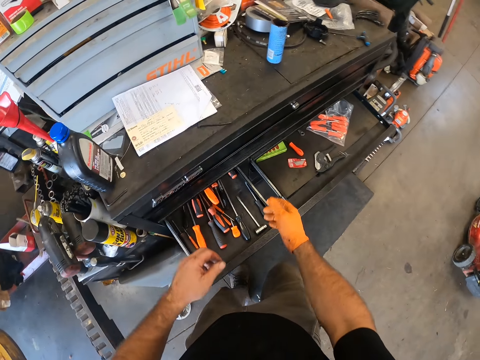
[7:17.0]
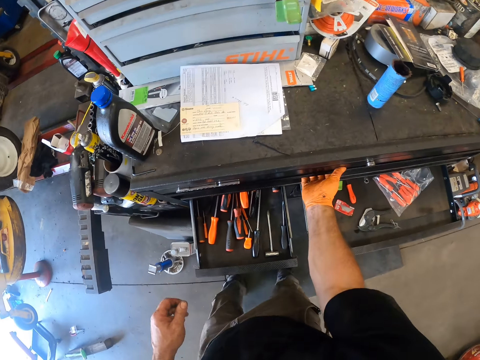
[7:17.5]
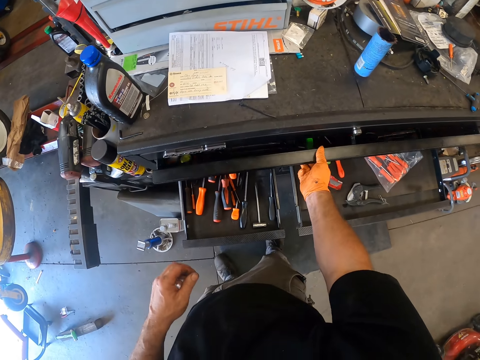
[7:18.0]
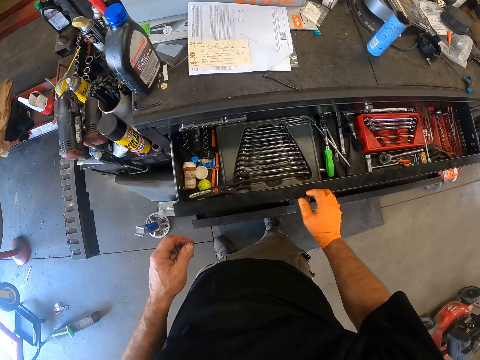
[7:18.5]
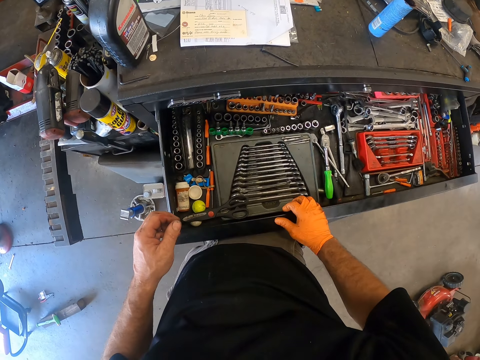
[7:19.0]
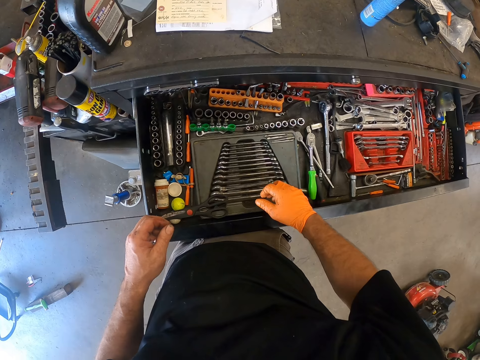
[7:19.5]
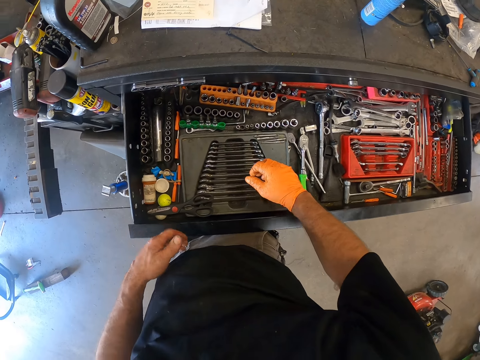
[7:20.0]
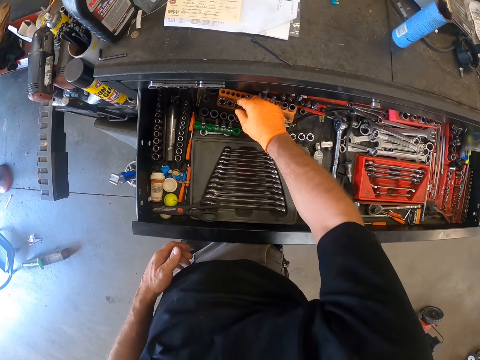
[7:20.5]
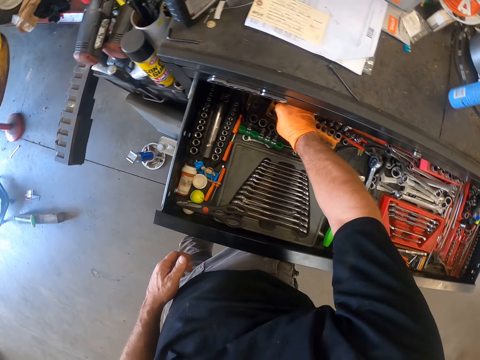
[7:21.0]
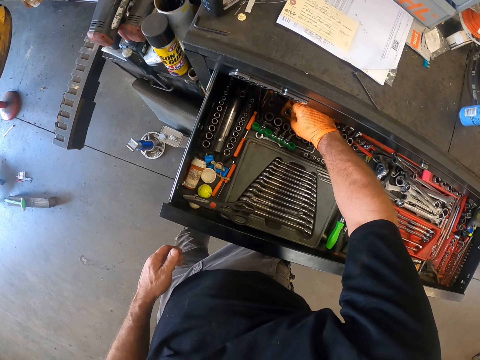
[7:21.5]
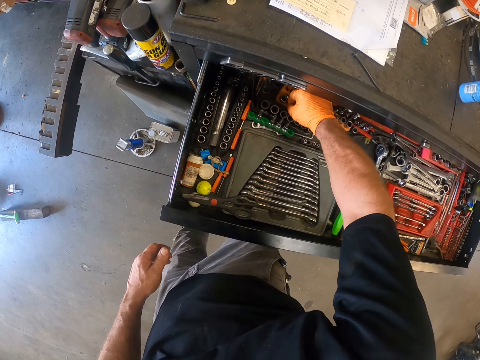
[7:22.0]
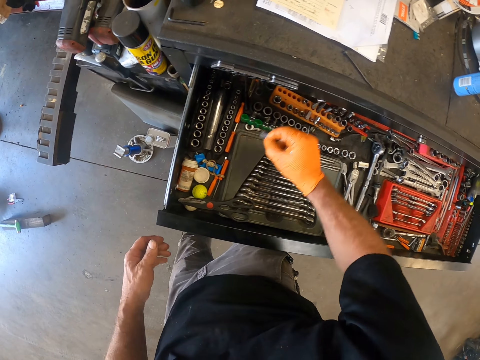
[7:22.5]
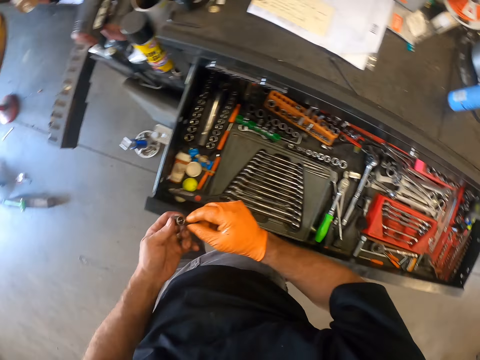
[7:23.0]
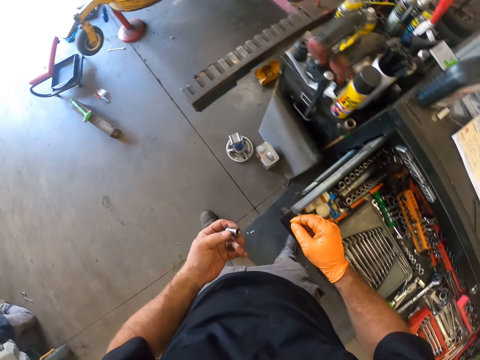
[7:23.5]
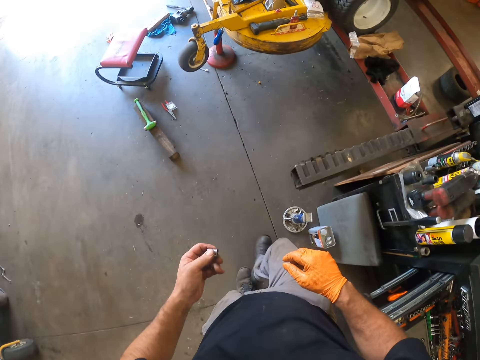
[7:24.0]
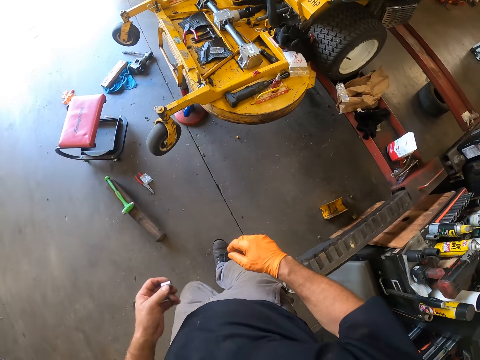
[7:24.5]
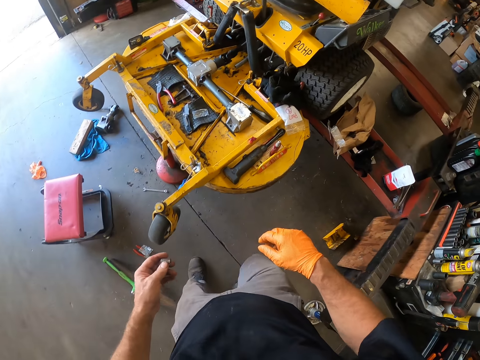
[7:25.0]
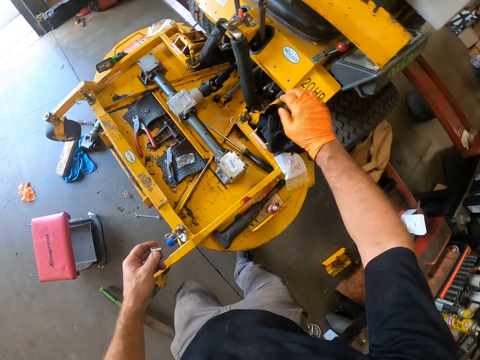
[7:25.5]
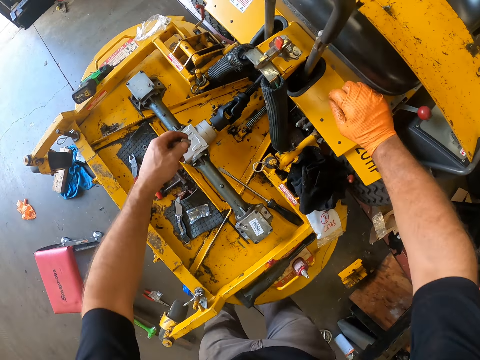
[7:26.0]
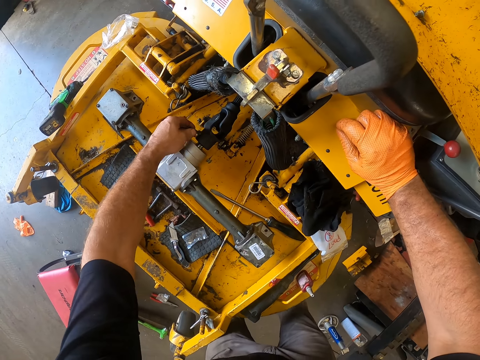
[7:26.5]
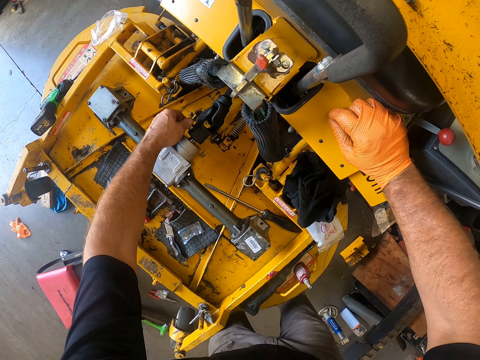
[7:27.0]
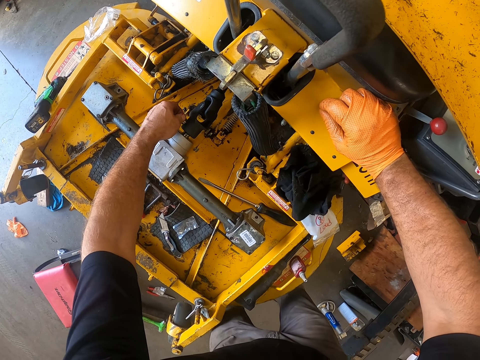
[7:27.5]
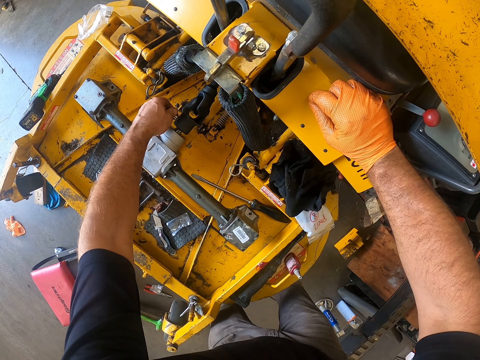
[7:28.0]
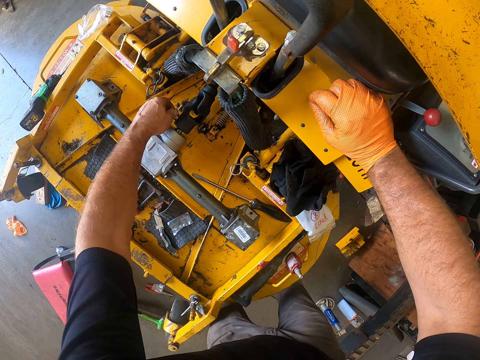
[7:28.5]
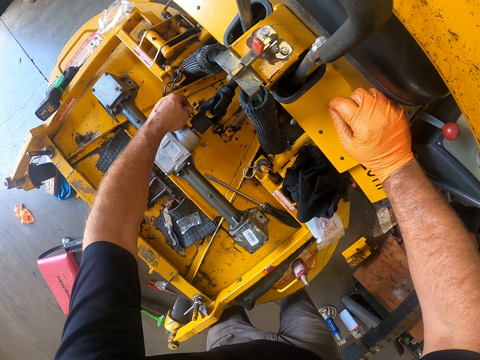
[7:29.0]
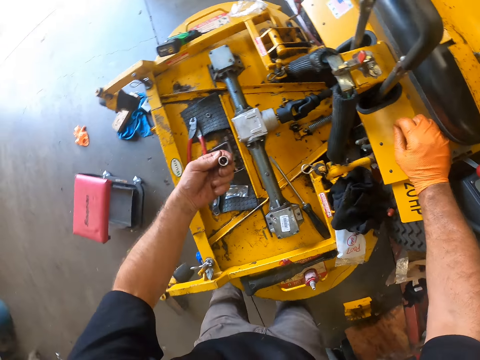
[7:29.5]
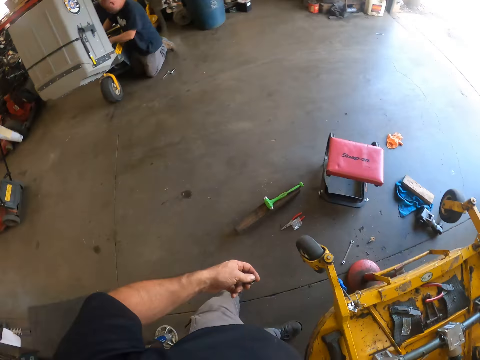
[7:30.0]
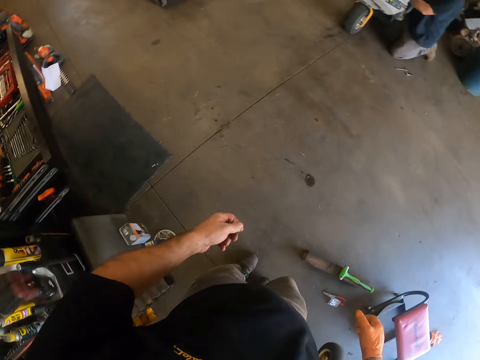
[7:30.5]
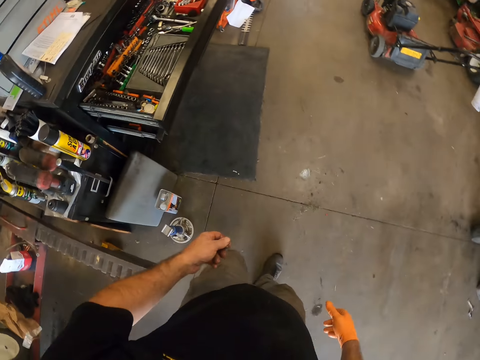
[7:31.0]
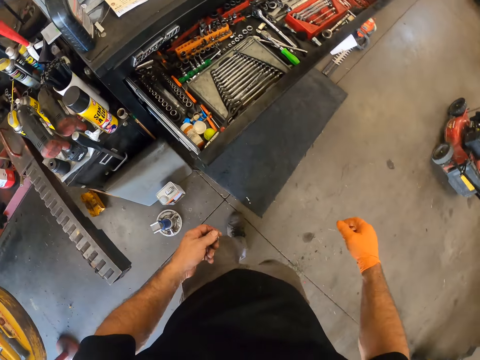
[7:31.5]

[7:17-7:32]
The camera wearer opens the drawer. He selects a suitable bolt cap or socket from the drawer with his right hand. He exchanges the socket to the other hand. He walks to the other side. He rests the hand on the lawn mower. He puts the socket on something. He tests the bolt cap on the auto lift for uniformity in the auto lift compartment with his left hand. He moves the socket away from something. He walks to the other side.

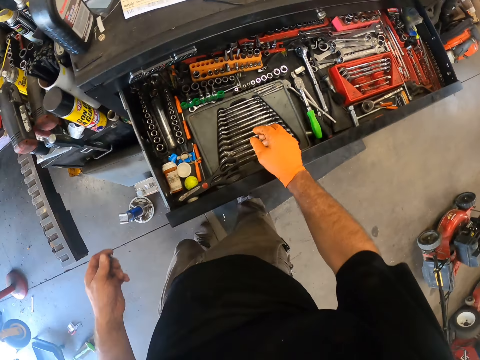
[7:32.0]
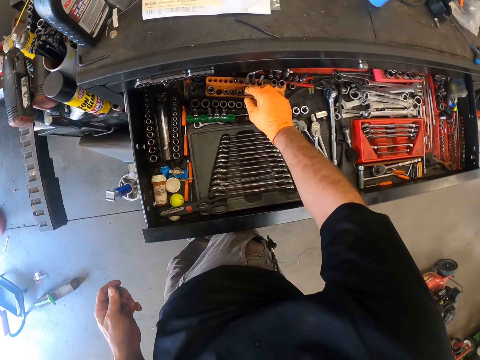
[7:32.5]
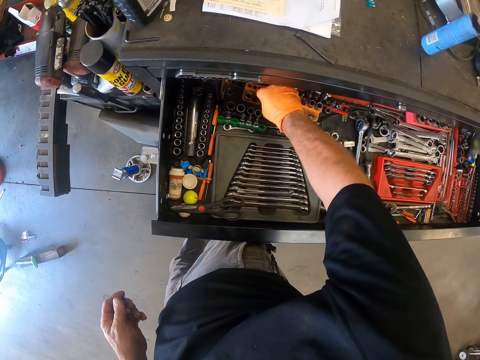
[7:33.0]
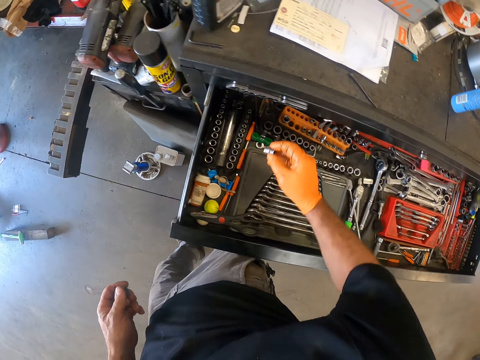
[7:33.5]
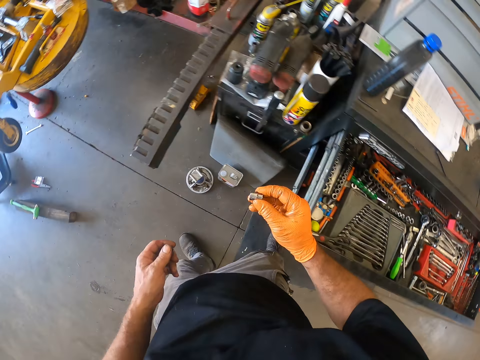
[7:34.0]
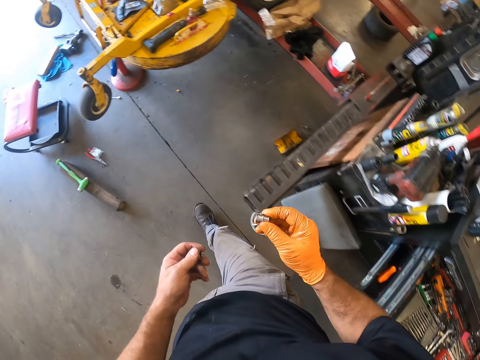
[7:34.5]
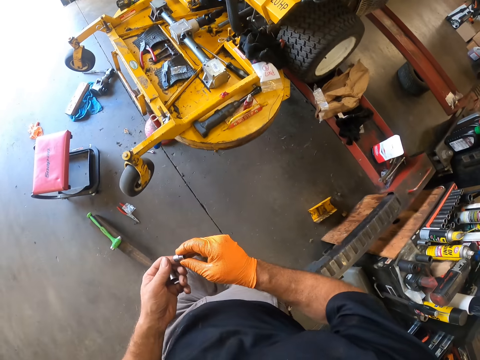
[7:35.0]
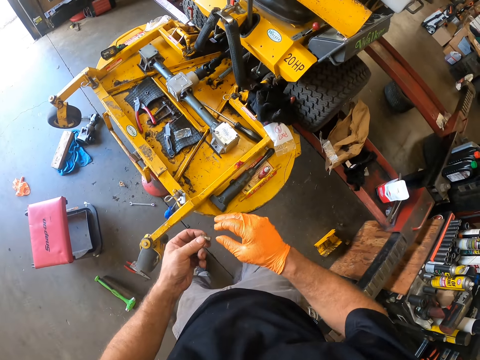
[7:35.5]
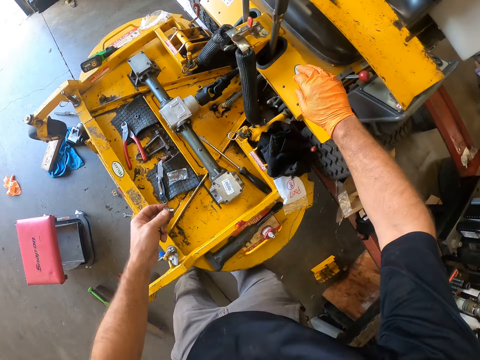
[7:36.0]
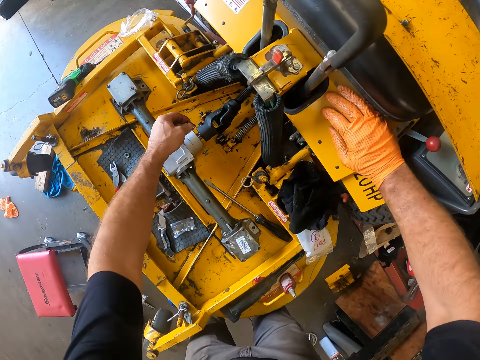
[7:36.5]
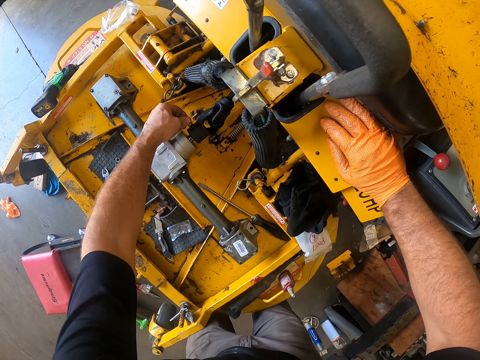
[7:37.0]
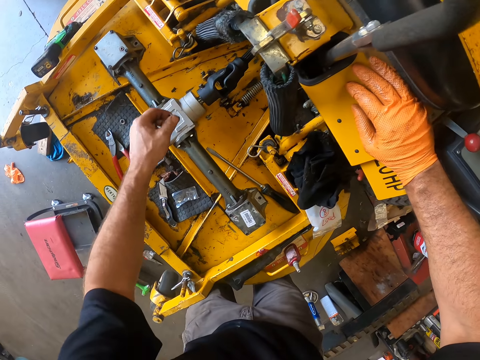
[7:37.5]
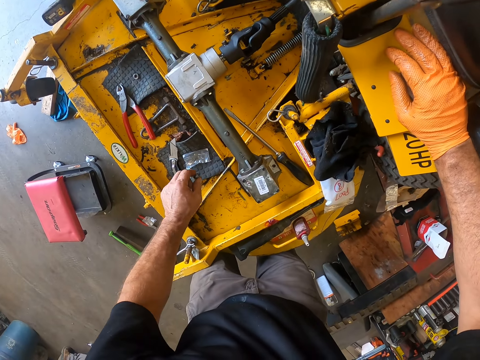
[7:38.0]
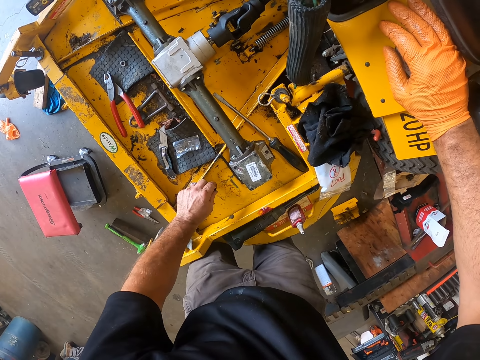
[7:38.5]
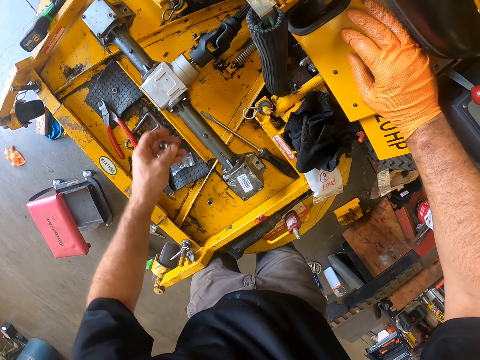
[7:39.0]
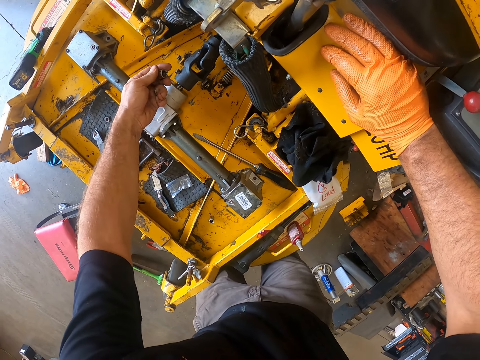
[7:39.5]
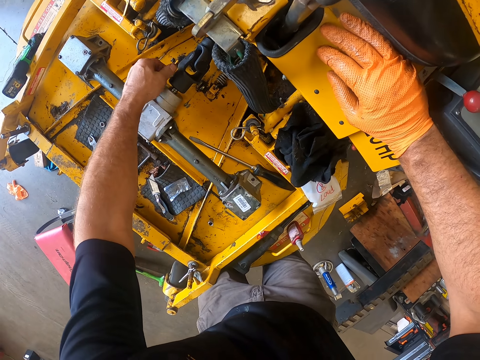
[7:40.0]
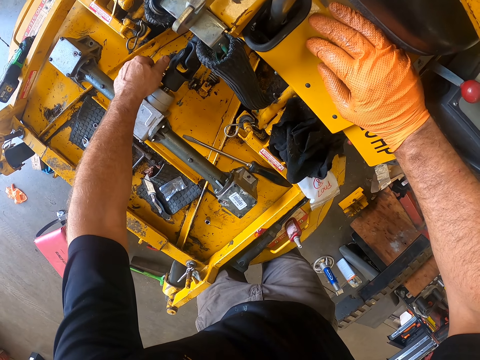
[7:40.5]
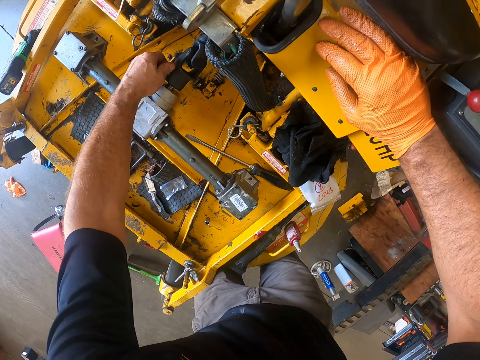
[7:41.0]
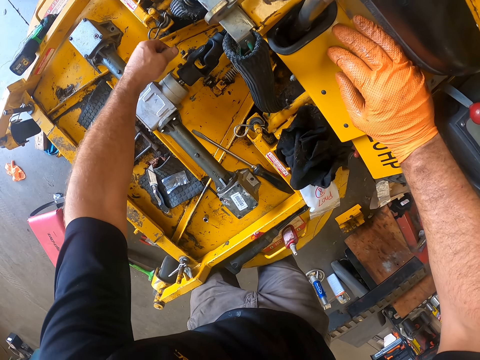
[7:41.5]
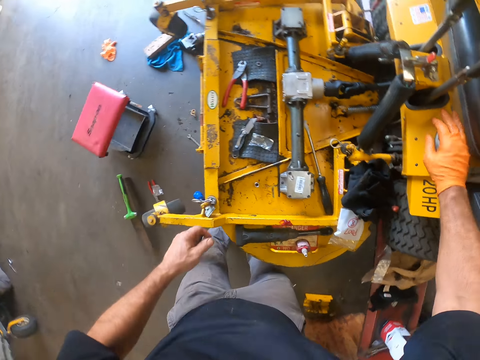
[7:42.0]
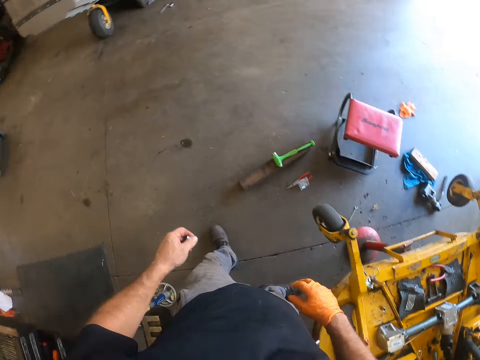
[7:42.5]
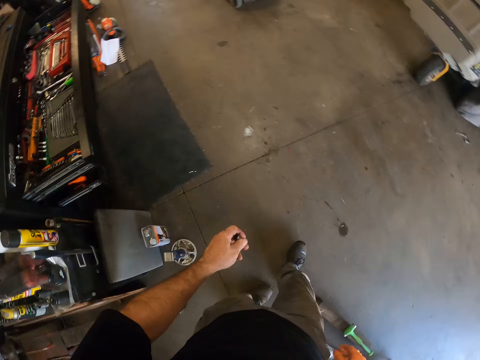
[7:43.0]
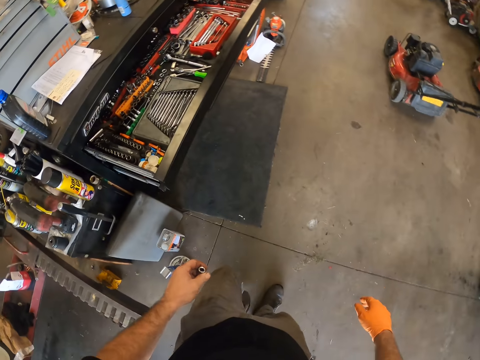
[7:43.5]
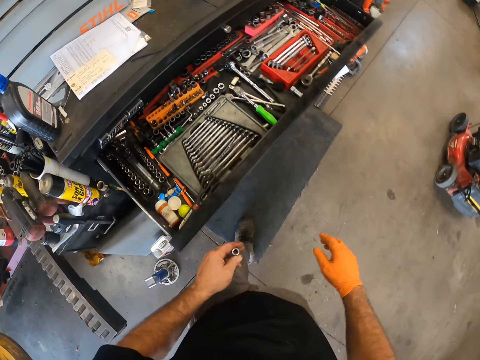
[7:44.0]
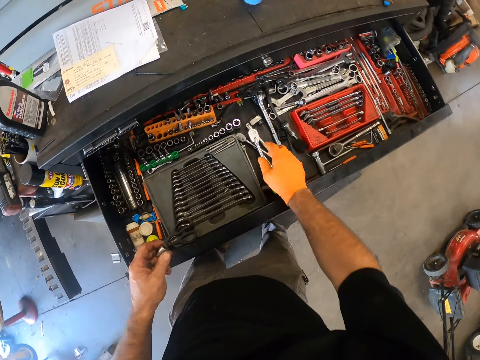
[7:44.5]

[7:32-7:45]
The camera wearer selects a suitable bolt cap or socket from the drawer with his right hand. He walks towards the lawn mower. He holds the socket with the other hand. He moves the right hand. He rests the hand on the lawn mower. He moves the socket towards the lawn mower. He puts the socket on the bolt. He moves the socket away. He drops the bolt cap on the auto lift with his left hand. He moves the left hand. He turns the socket. He puts the socket on the bolt. He tests the bolt cap on the auto lift for uniformity in the auto lift compartment with his left hand. He removes the socket from the bolt. He walks around.
